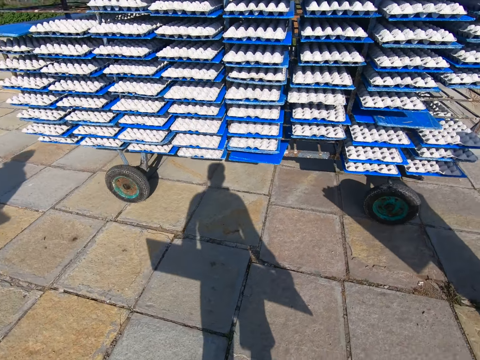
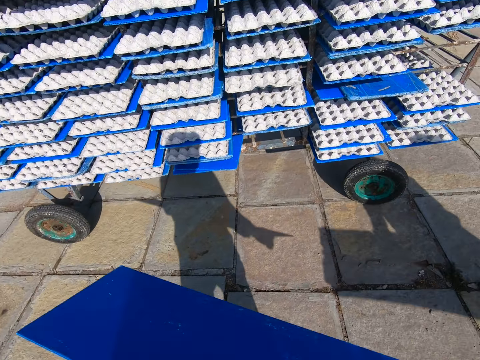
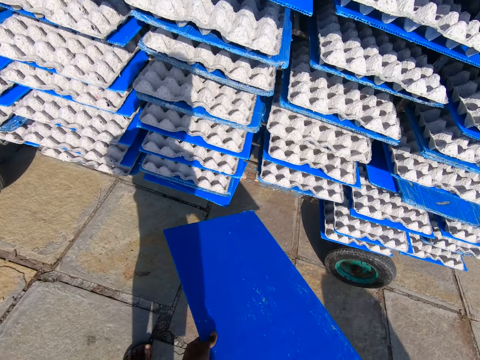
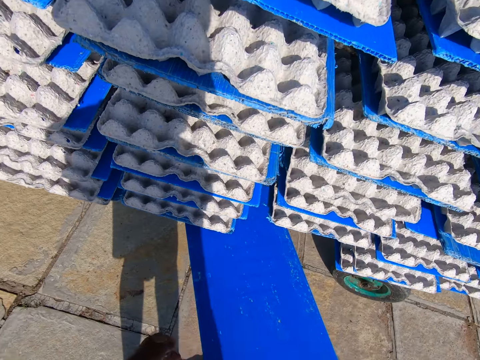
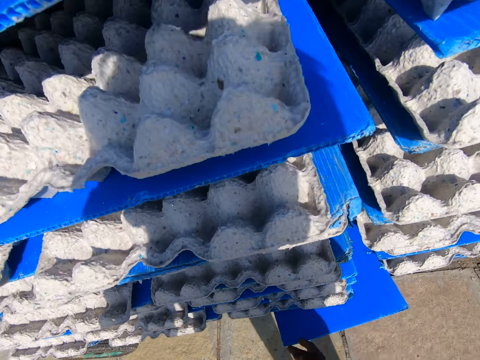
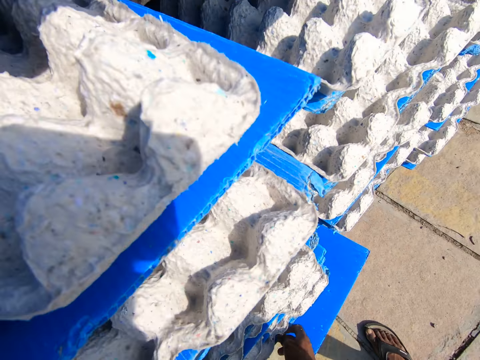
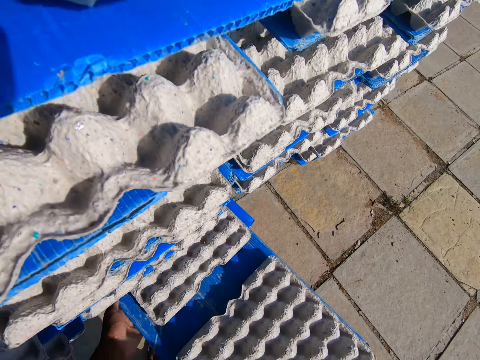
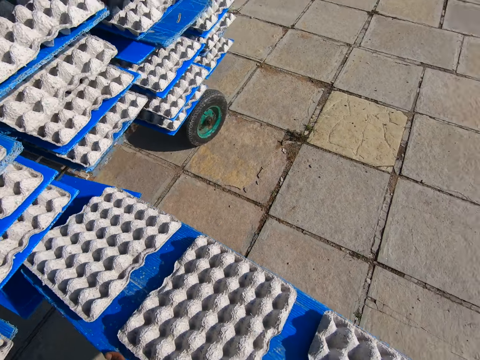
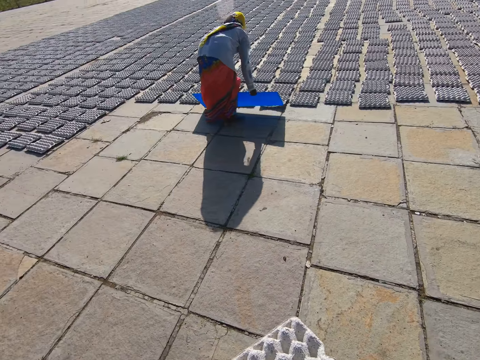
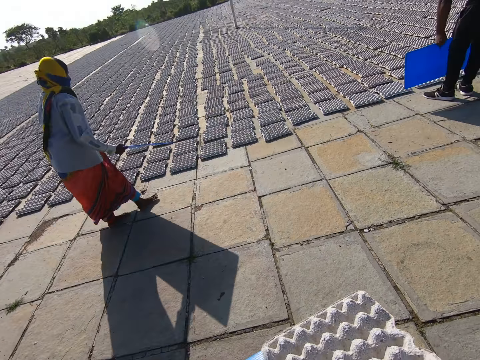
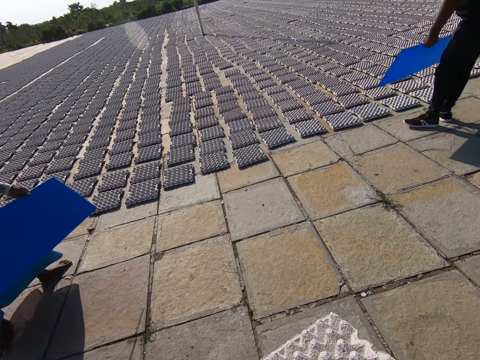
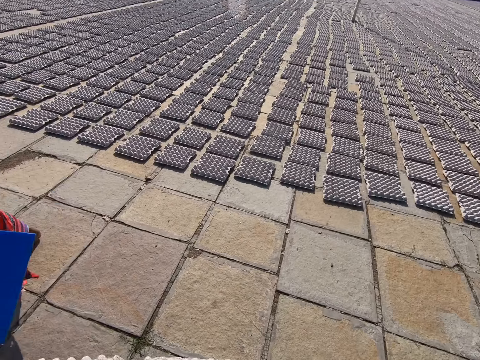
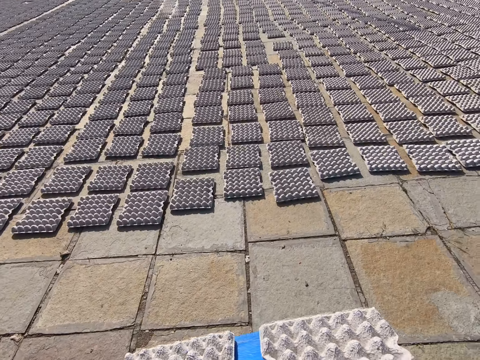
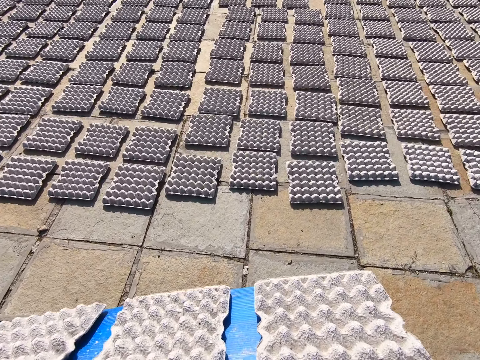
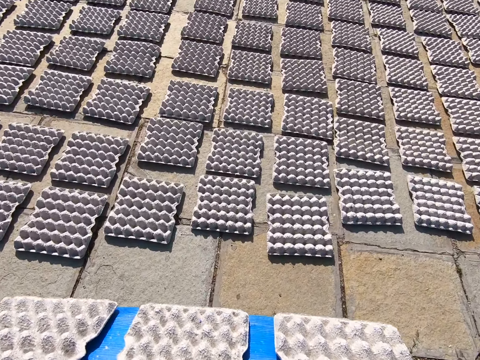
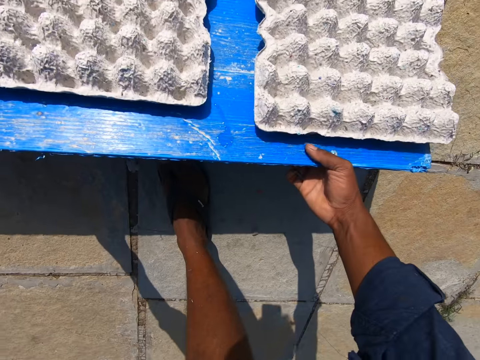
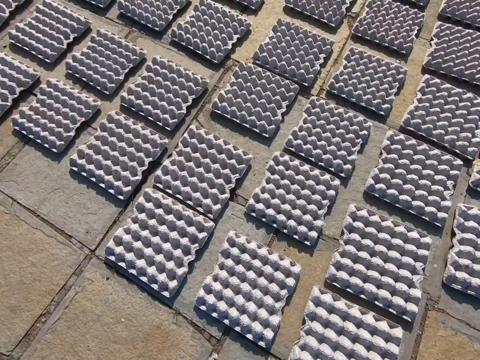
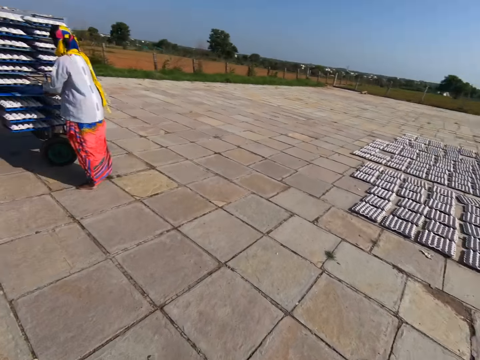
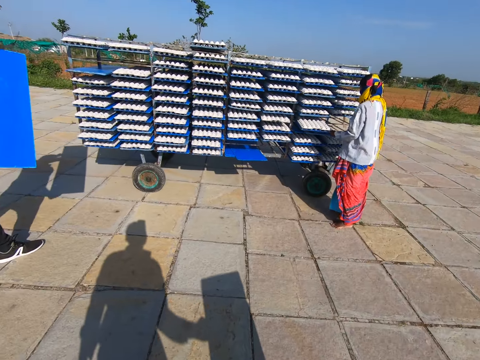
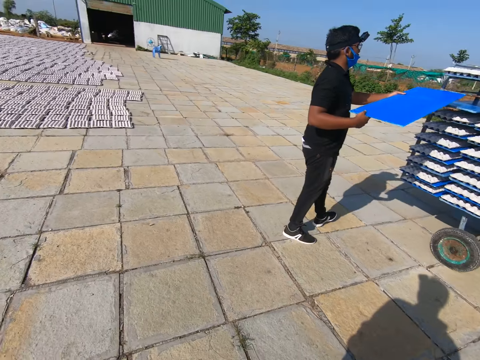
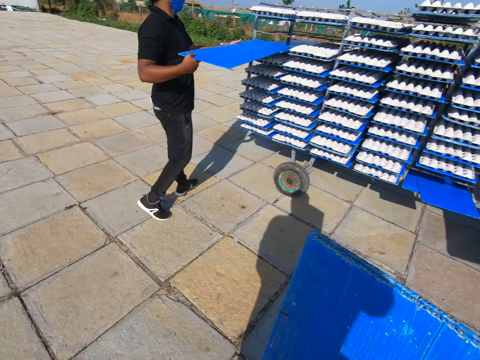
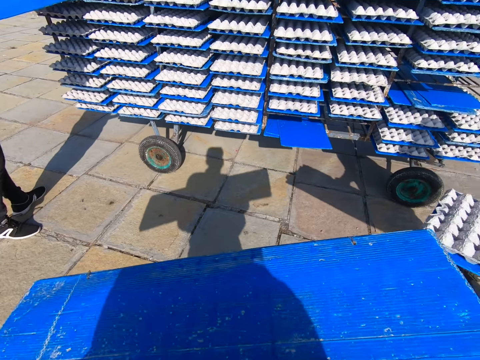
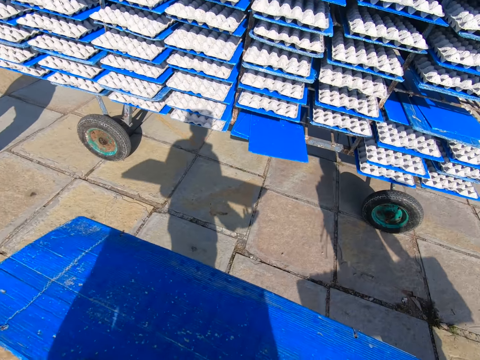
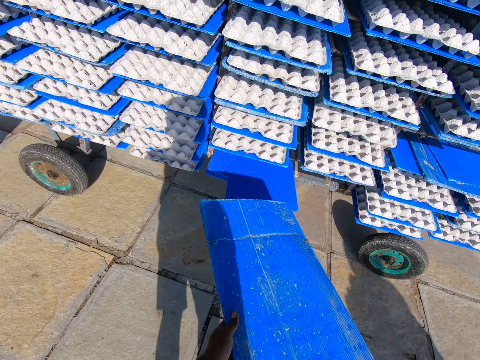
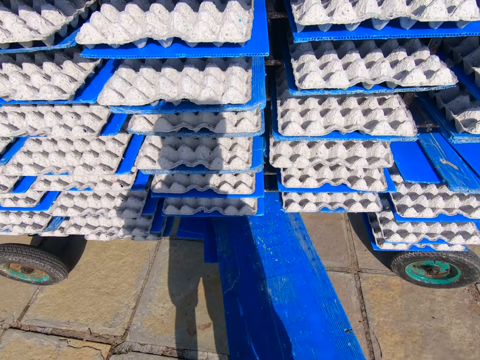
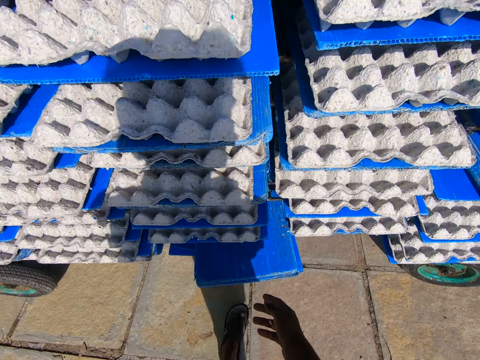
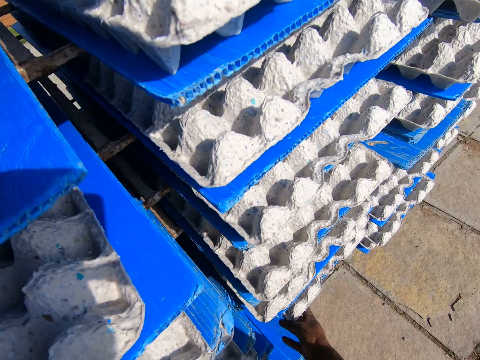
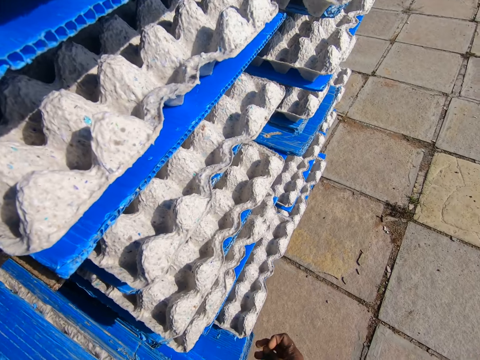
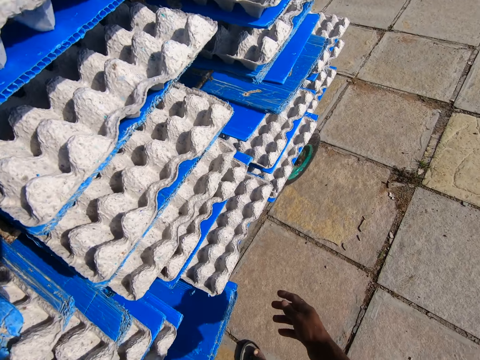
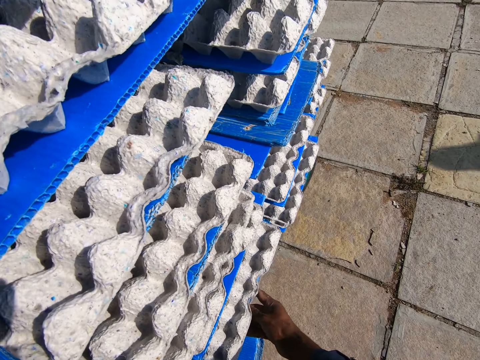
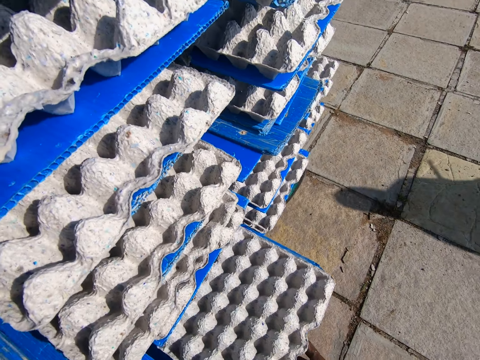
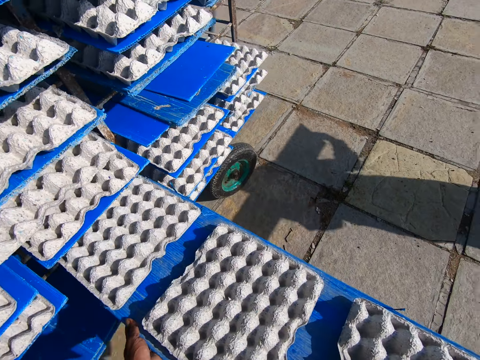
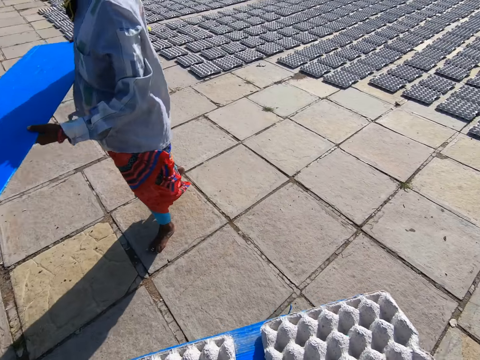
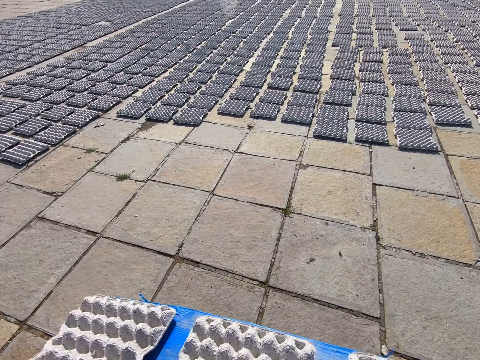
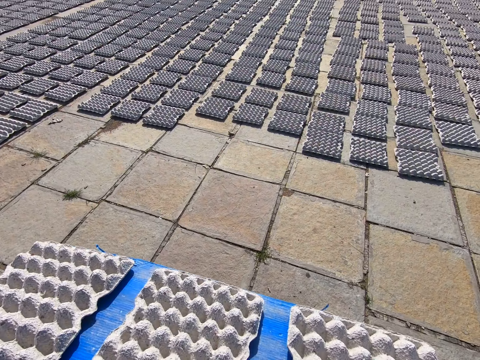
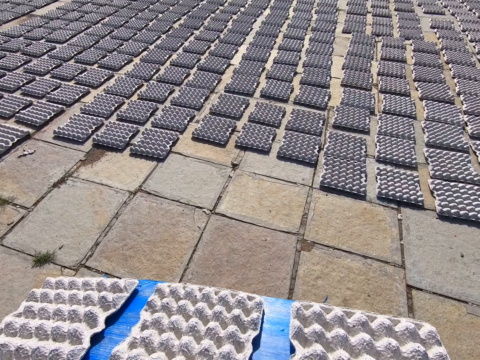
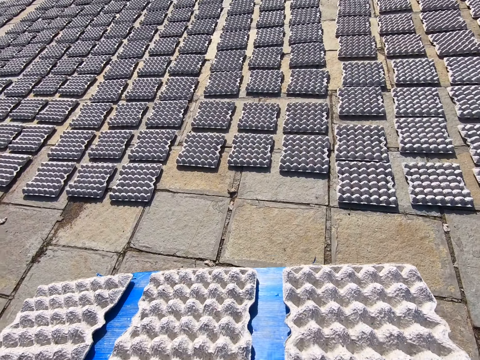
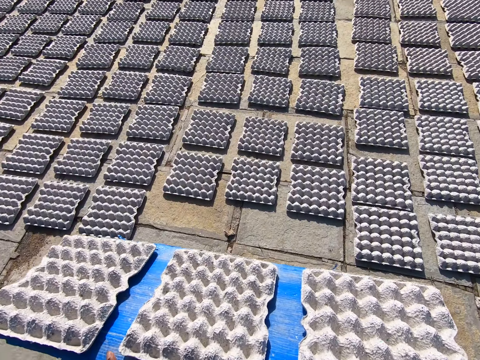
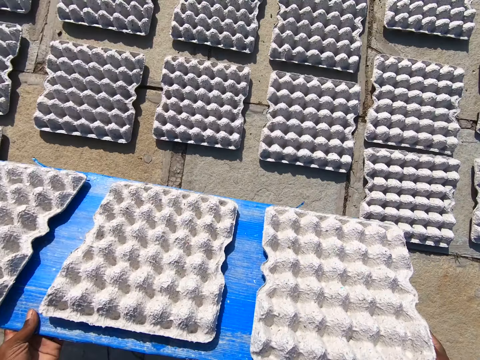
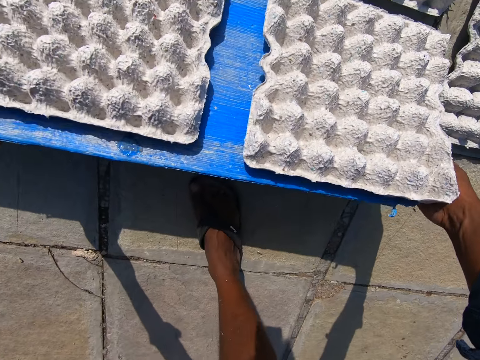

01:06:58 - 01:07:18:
The camera wearer puts the tray in the rack with both hands. They pick up a tray of egg crates from the rack with both hands. A woman drops the egg crates on the tray on the ground. The camera wearer carries egg trays around the compound. A man drops the egg crates on the tray on the ground. The woman carries a shelving board around the compound. The camera wearer drops the egg crates on the tray on the ground. The woman picks up a tray of egg crates from the rack with both hands. The camera wearer walks around the compound. The man carries a shelving board around the compound and puts the tray in the rack with both hands. The camera wearer puts the tray in the rack with both hands. They pick up a tray of egg crates from the rack with both hands. The woman carries a shelving board around the compound. The camera wearer carries egg trays around the compound. They drop the egg crates on the tray on the ground.

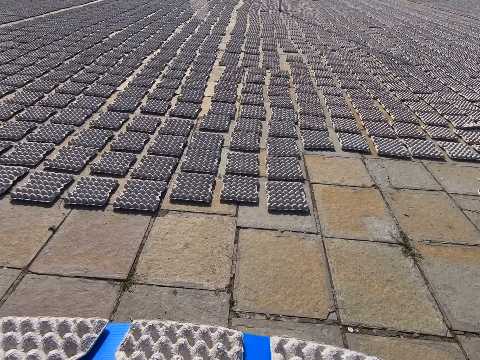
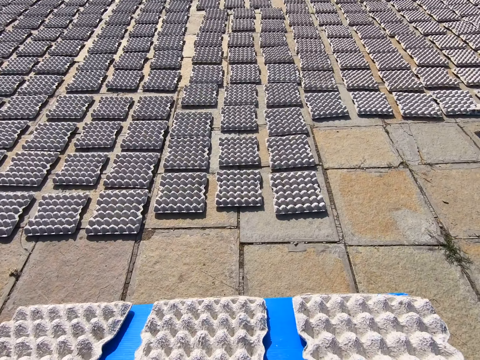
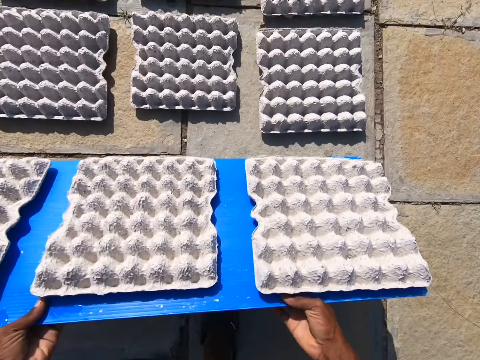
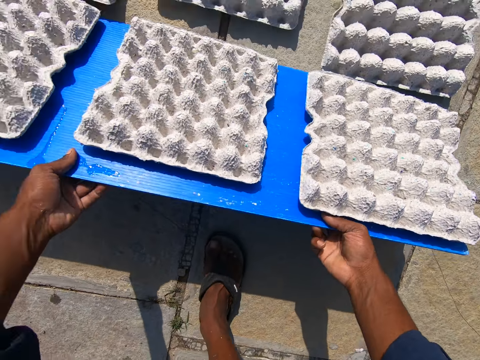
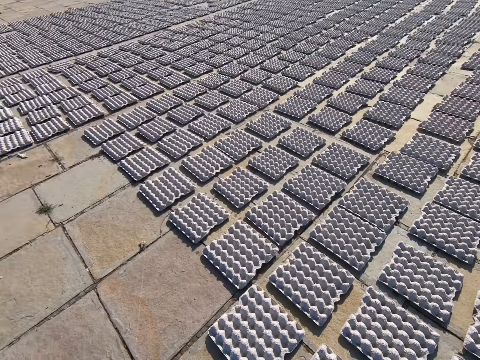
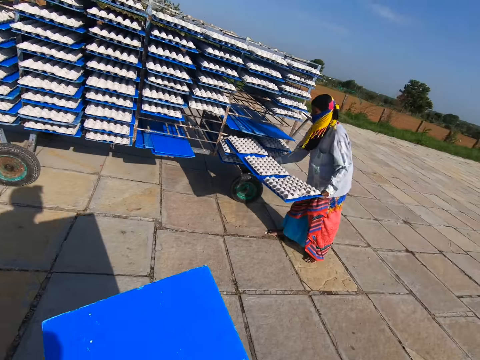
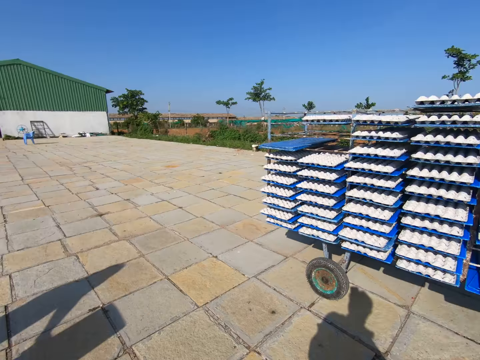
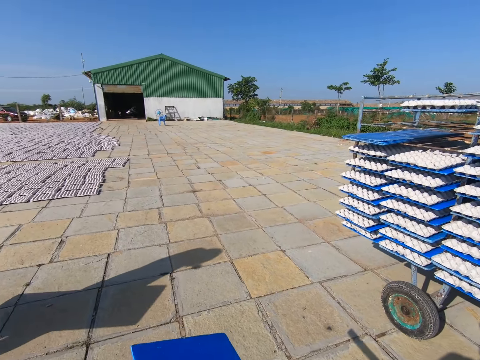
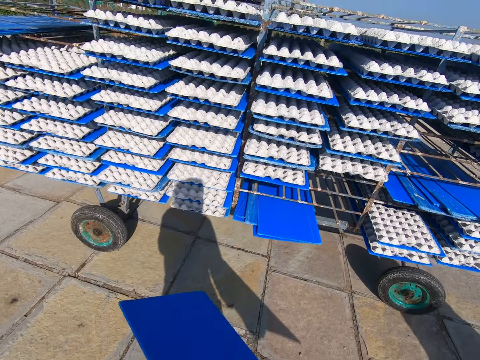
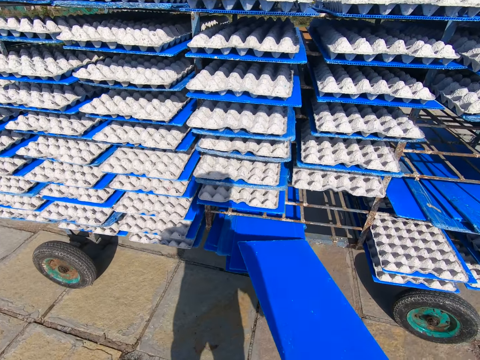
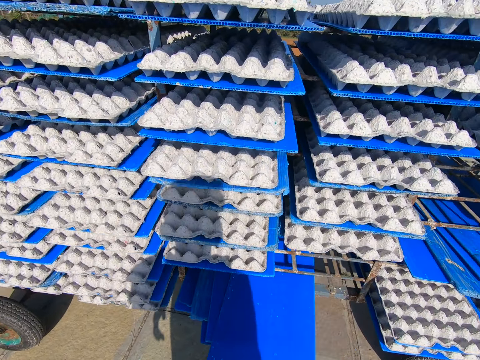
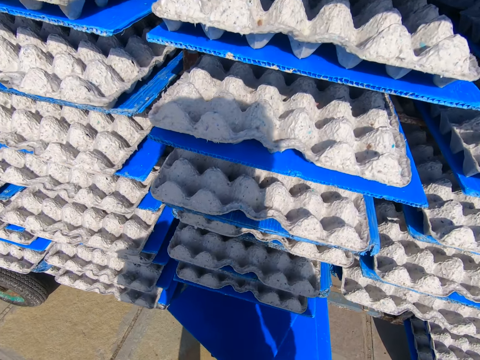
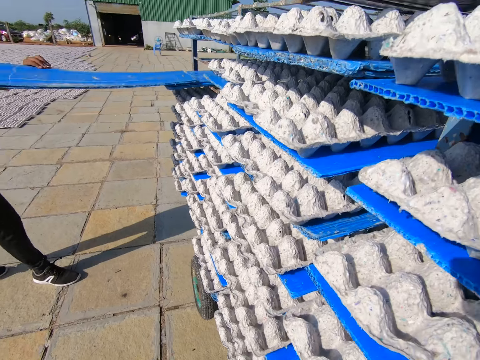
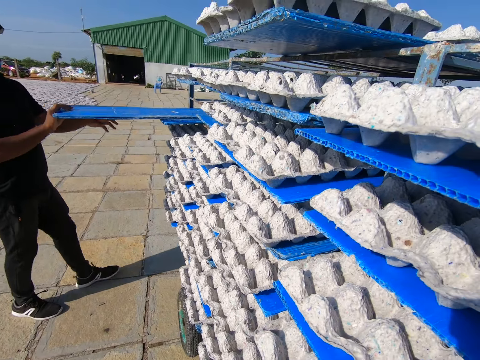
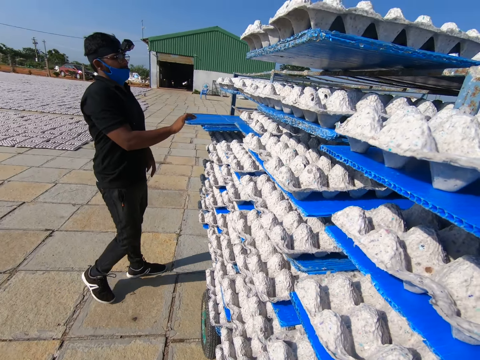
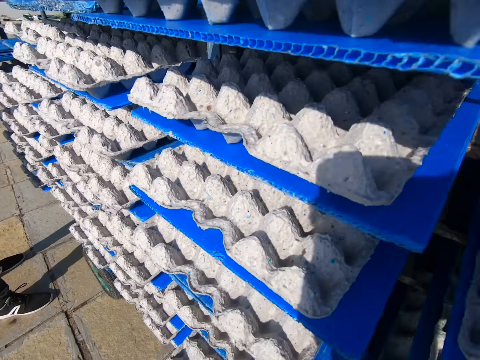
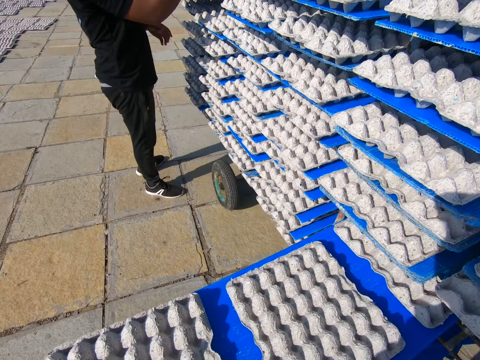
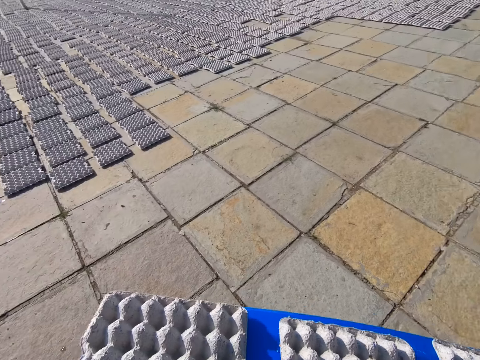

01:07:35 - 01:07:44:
A man drops the egg crates on the tray on the ground. The camera wearer drops the egg crates on the tray on the ground. A woman picks up a tray of egg crates from the rack with both hands. The camera wearer walks around the compound. The woman carries egg trays around the compound. The camera wearer puts the tray in the rack with both hands. The man puts the tray in the rack with both hands. The man picks up a tray of egg crates from the rack with both hands. The camera wearer picks up a tray of egg crates from the rack with both hands.
